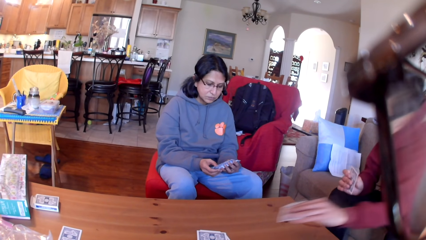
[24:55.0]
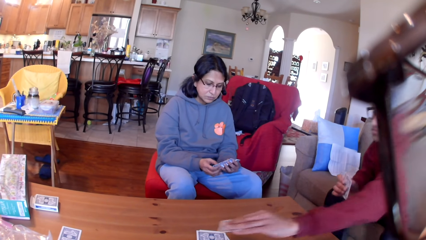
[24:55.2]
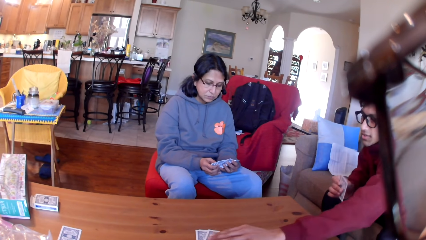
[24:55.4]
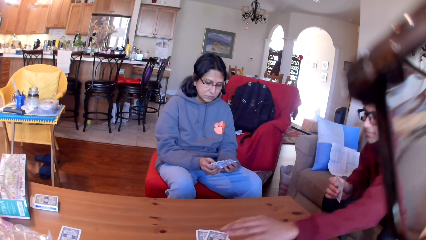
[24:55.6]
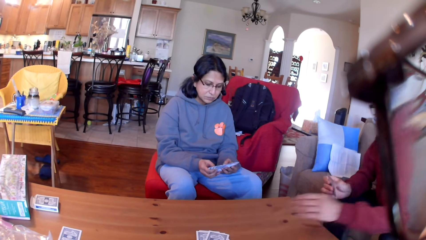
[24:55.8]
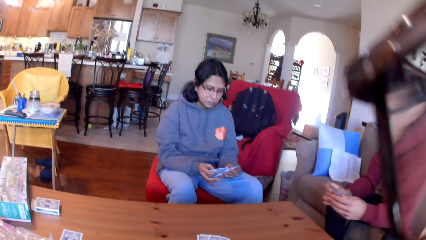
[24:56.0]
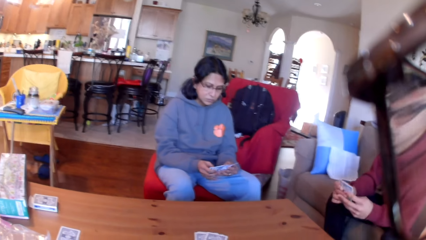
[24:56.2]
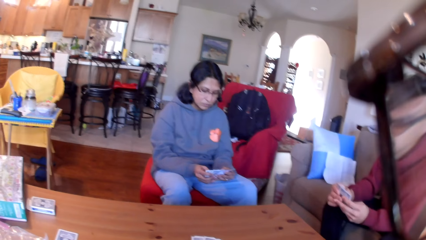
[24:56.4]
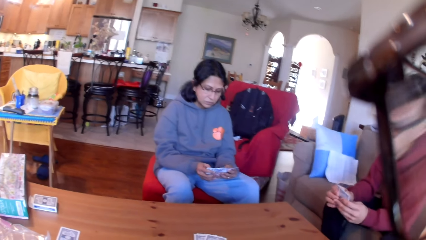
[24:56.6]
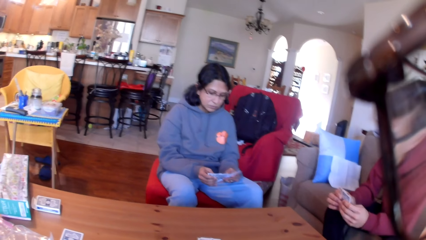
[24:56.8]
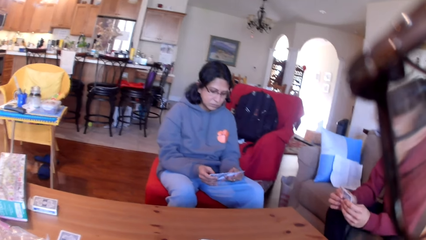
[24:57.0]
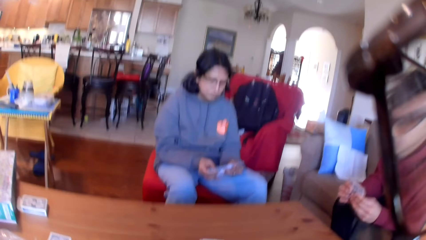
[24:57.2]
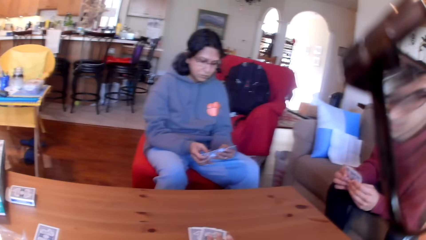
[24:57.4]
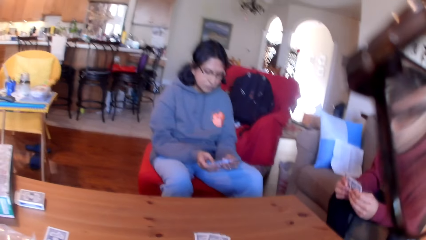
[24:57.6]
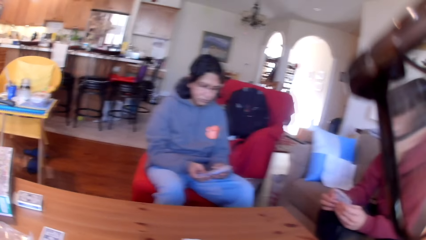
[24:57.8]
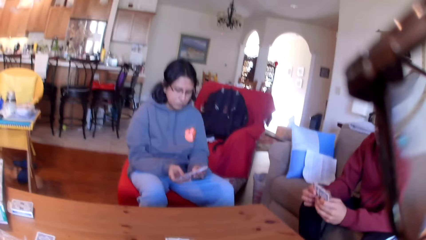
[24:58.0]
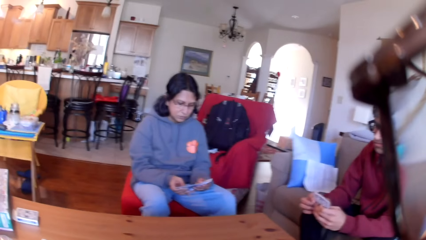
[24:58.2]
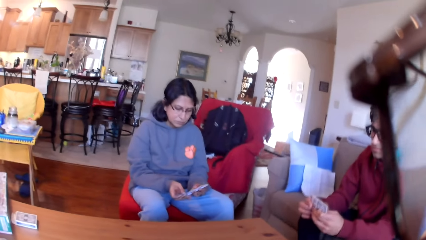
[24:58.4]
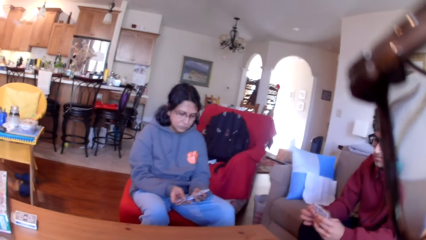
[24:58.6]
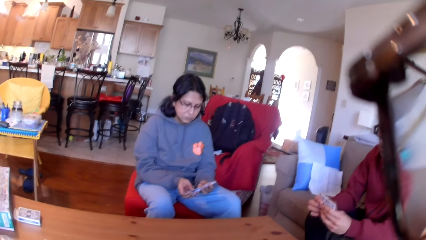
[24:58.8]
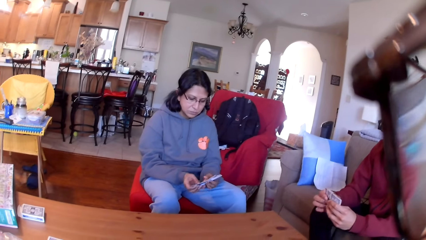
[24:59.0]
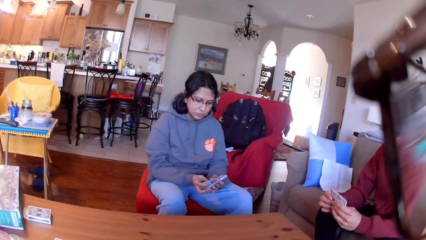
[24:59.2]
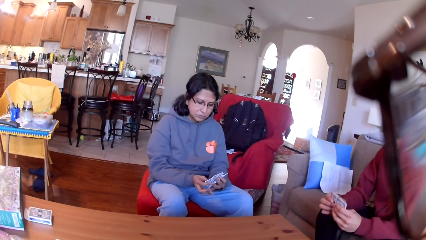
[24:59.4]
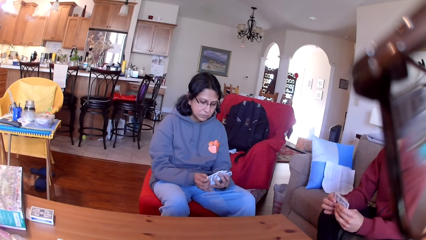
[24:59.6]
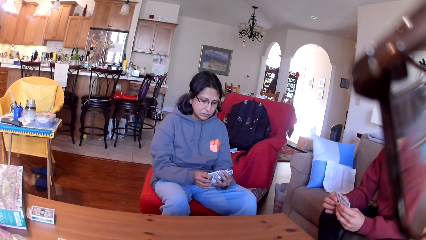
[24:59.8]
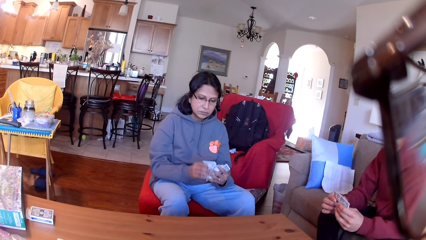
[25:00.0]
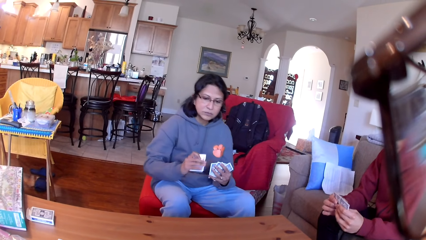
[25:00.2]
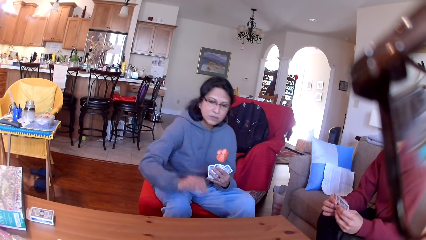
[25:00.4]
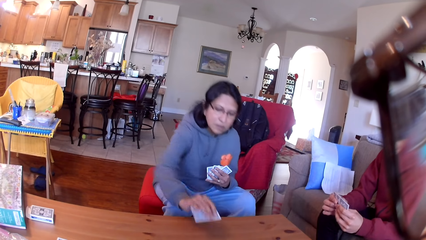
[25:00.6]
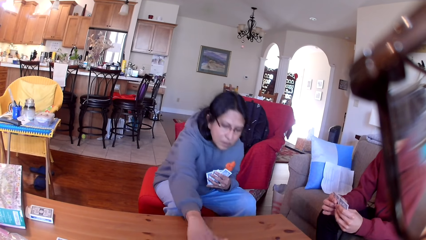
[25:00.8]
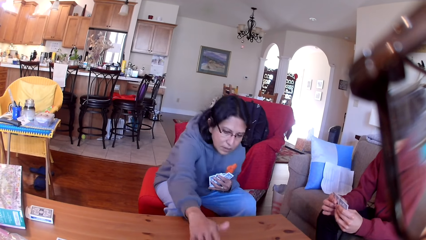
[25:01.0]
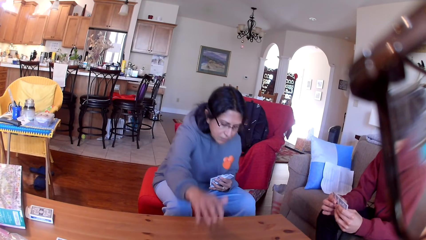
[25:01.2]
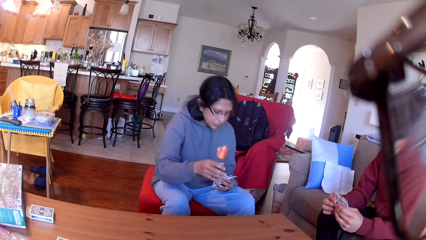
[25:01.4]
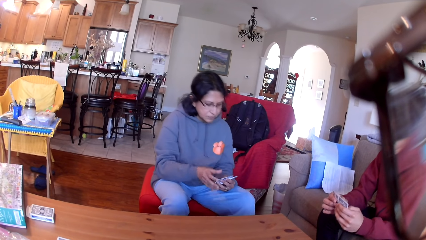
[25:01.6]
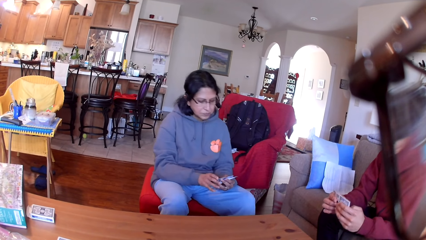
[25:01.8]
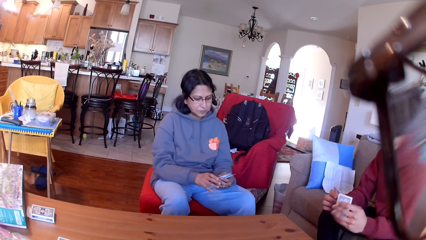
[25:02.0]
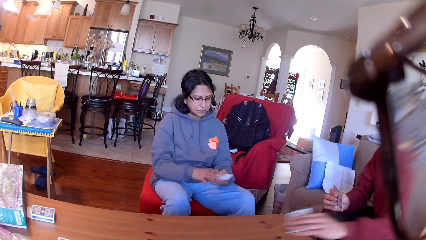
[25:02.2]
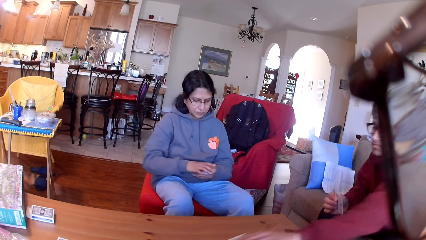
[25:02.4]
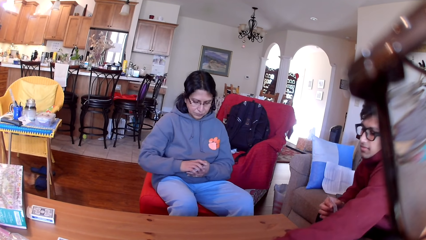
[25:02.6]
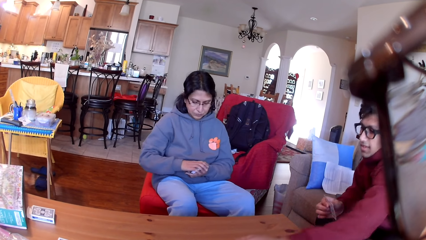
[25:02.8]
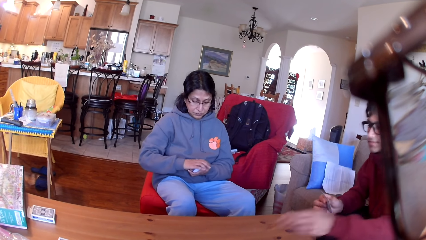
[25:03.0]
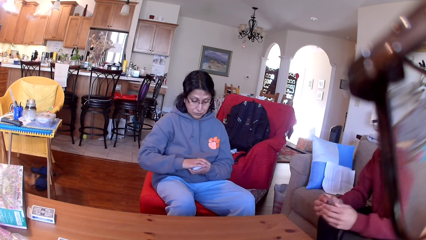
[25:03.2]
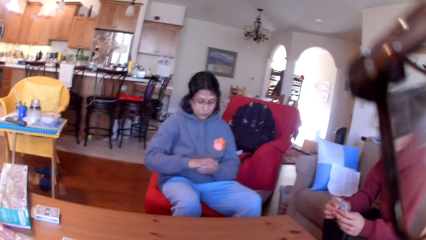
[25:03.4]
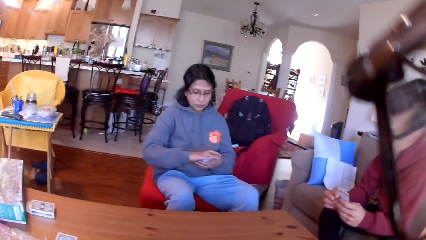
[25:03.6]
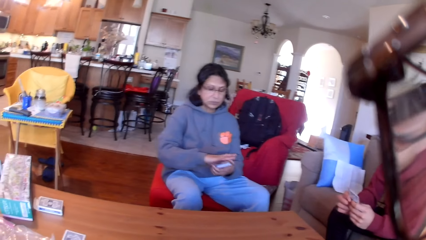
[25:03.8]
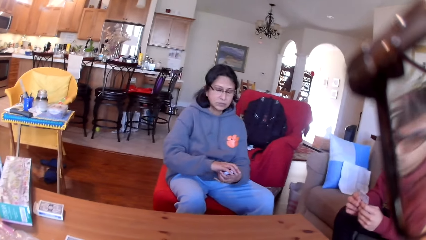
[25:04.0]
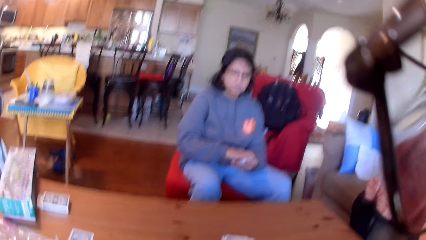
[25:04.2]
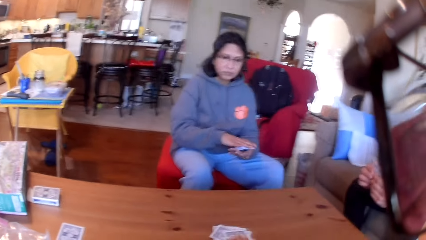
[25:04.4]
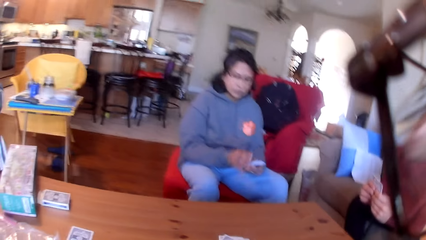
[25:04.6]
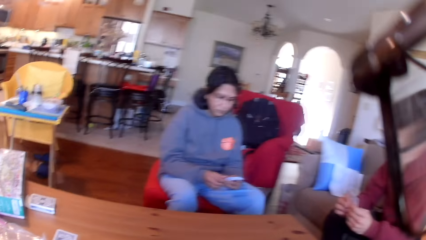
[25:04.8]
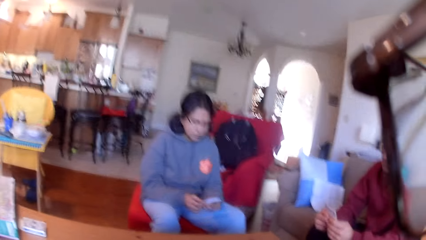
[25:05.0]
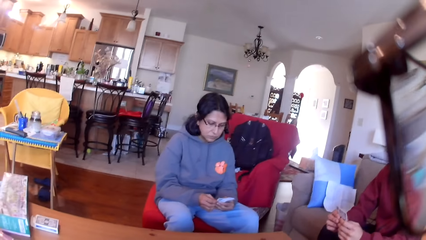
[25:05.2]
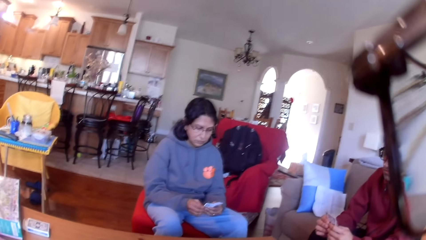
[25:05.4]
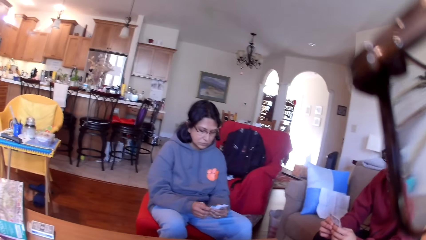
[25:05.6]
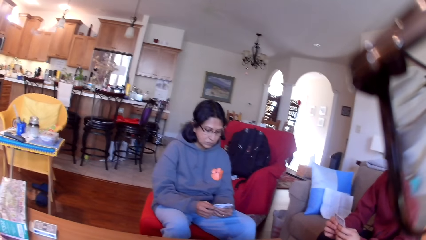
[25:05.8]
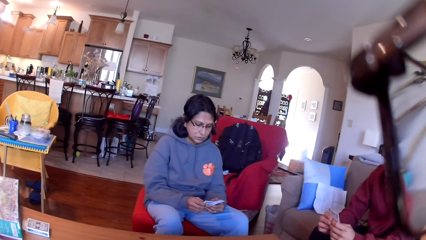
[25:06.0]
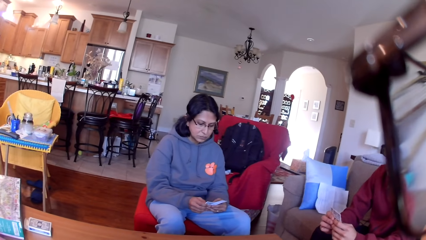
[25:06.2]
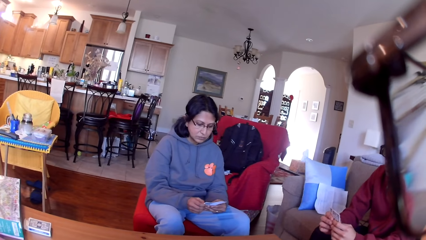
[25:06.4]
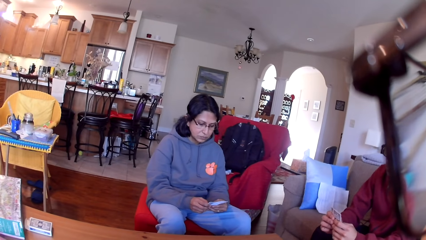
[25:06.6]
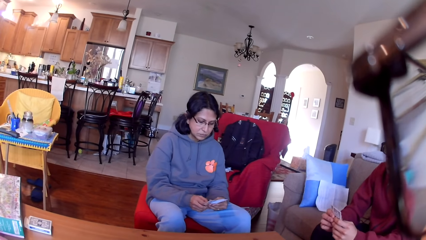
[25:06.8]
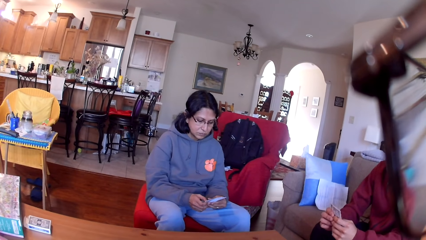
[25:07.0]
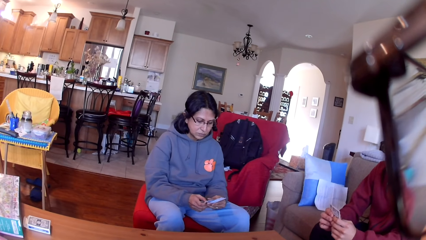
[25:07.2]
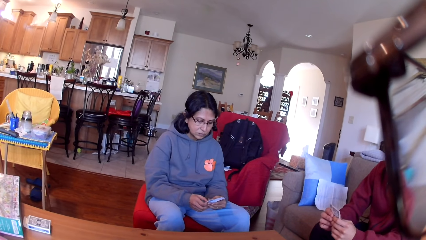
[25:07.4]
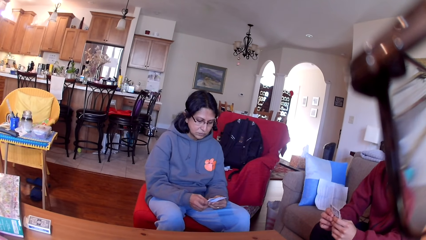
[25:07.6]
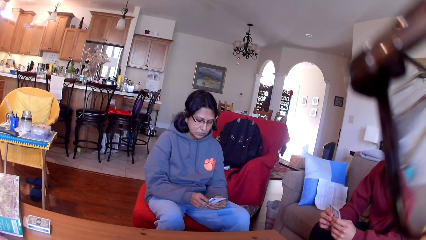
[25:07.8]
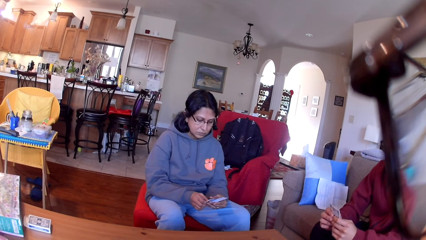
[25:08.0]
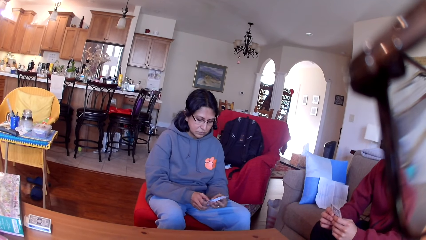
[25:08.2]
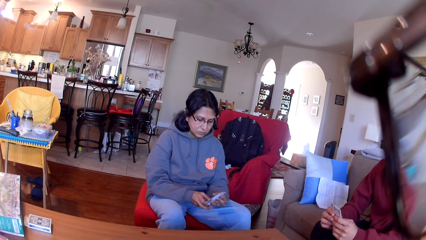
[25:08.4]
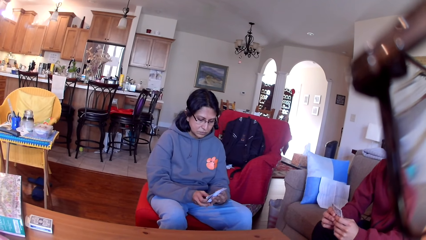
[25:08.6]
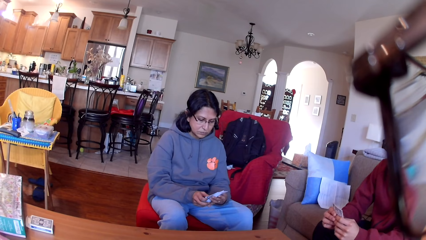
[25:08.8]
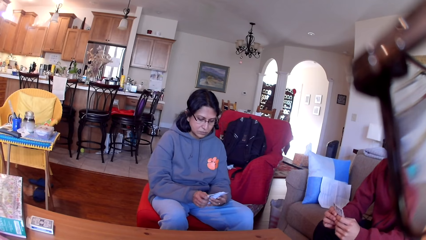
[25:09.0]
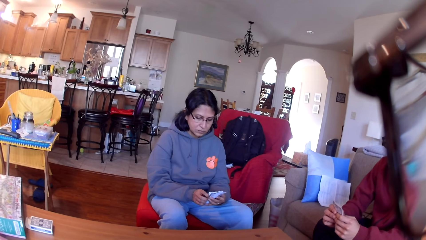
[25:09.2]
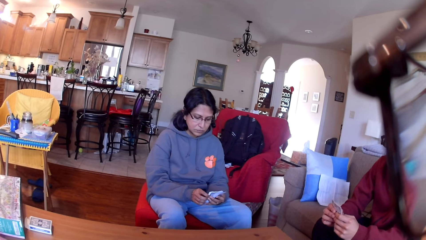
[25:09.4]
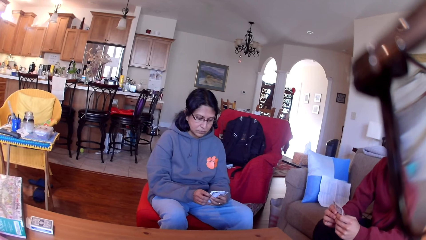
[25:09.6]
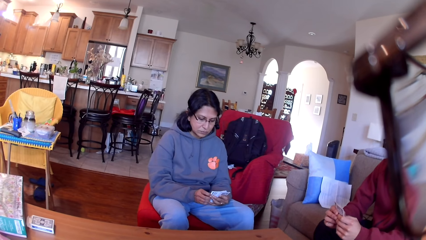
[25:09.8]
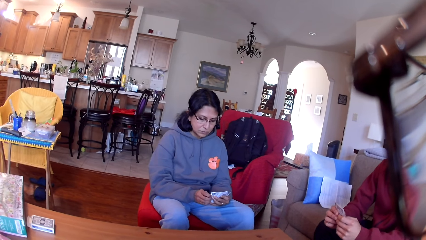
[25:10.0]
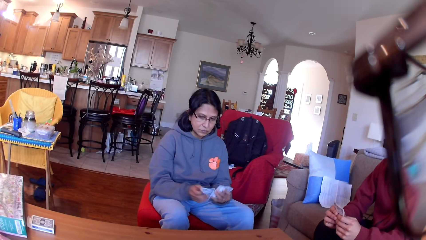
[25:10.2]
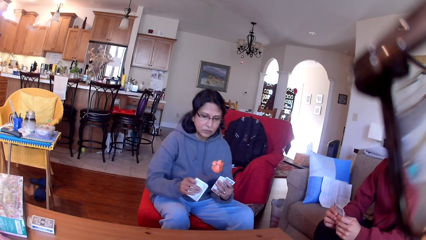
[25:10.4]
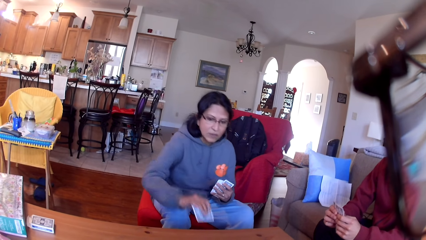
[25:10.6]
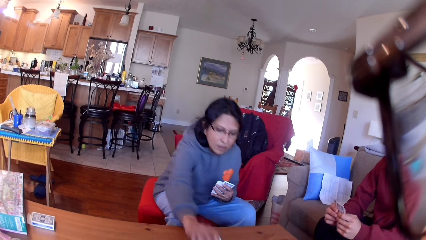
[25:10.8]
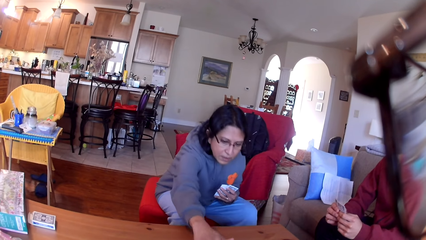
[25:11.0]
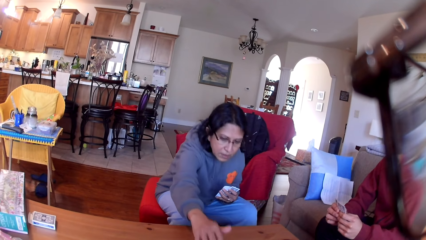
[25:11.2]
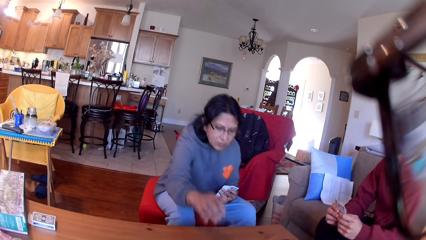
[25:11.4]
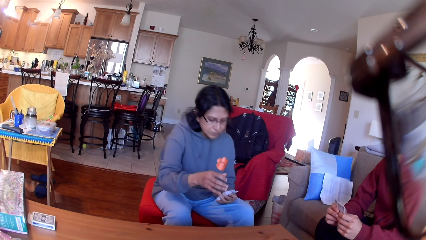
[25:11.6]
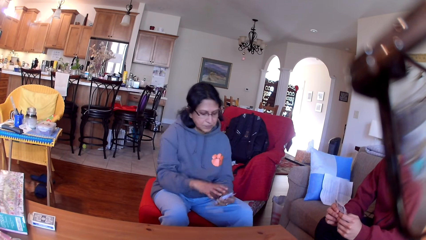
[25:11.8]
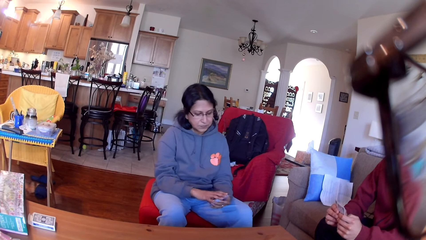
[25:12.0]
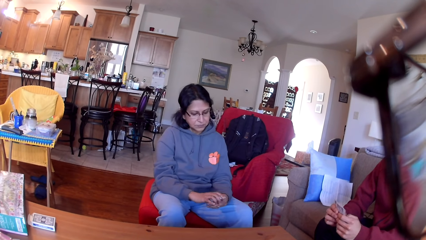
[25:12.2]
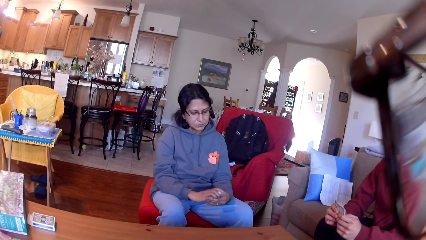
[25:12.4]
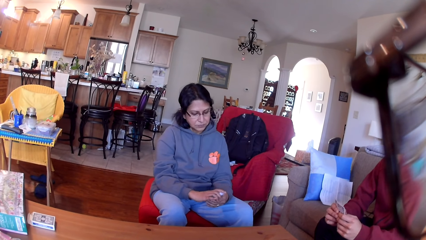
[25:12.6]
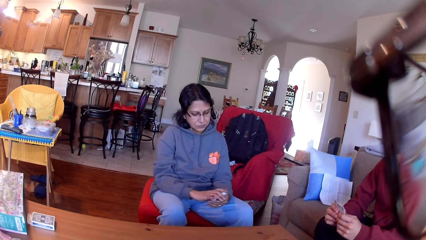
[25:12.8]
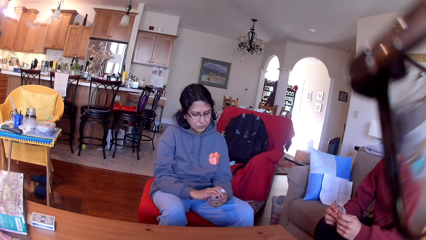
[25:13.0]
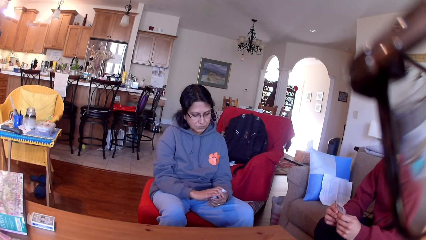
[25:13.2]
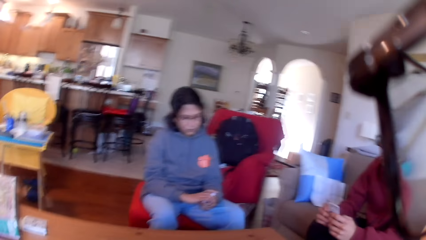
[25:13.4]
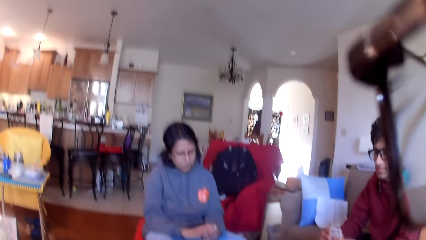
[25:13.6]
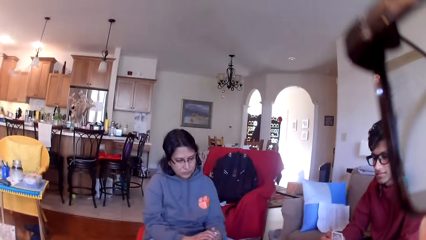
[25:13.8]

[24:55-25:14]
A man places a card on the table. The camera wearer puts a card on the table. A woman places a card on the table. The man places a card on the table. The camera wearer places a card on the table. The woman moves the cards in her hands. The woman places a card on the table.
